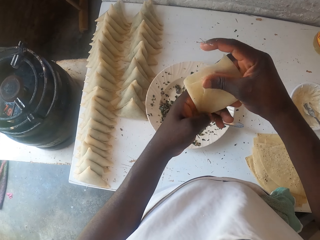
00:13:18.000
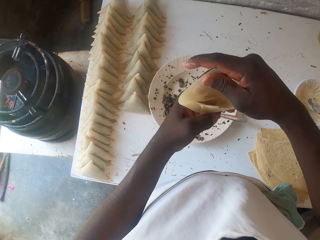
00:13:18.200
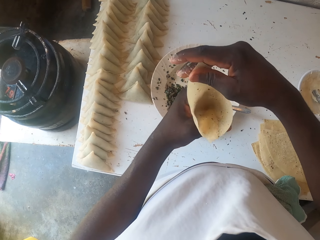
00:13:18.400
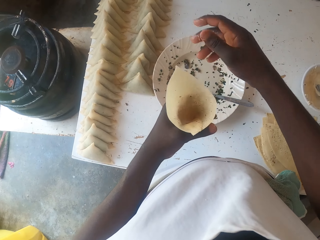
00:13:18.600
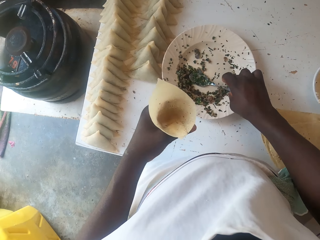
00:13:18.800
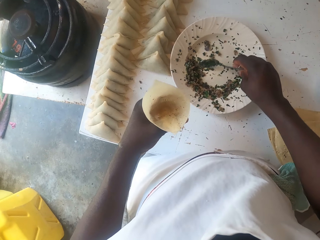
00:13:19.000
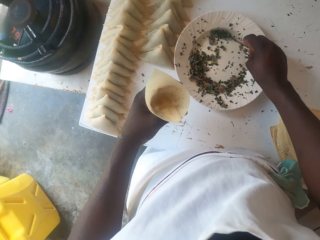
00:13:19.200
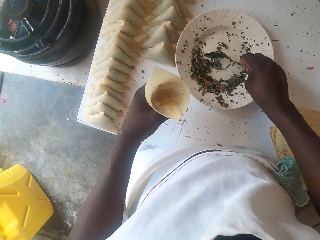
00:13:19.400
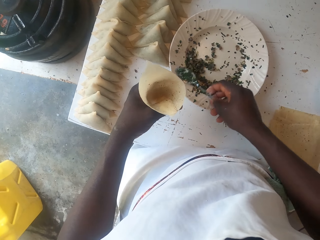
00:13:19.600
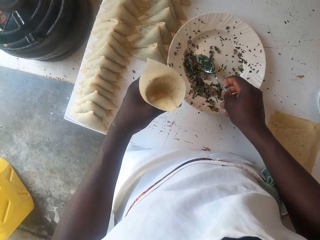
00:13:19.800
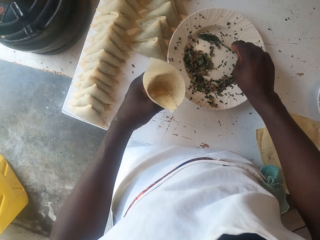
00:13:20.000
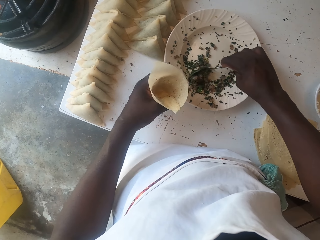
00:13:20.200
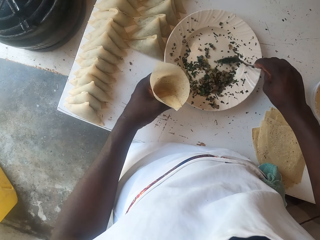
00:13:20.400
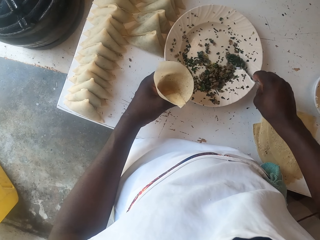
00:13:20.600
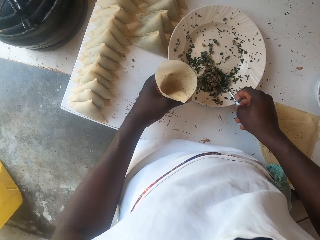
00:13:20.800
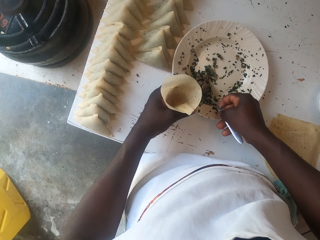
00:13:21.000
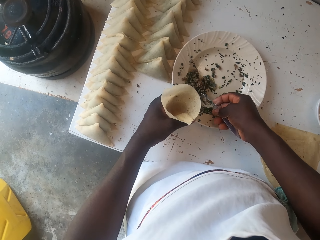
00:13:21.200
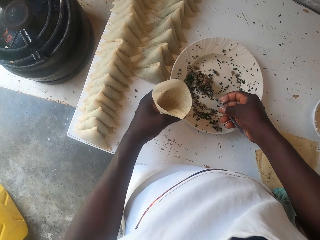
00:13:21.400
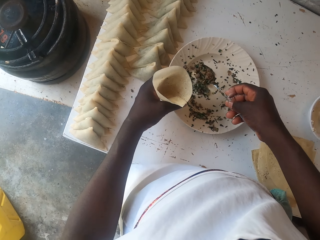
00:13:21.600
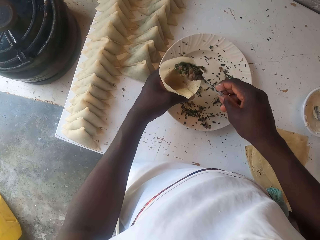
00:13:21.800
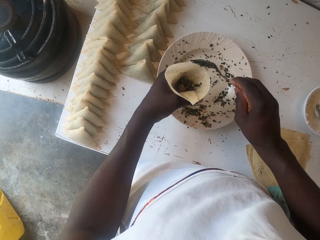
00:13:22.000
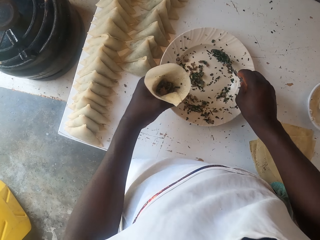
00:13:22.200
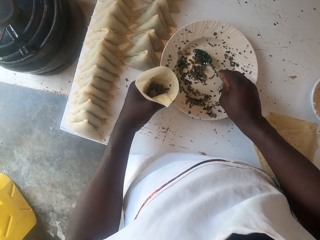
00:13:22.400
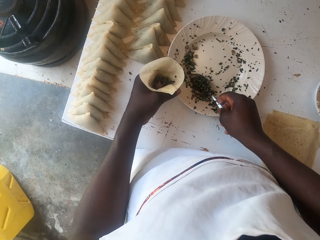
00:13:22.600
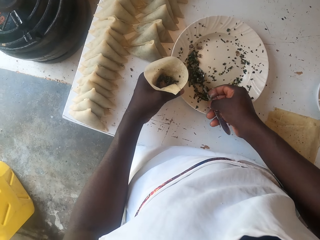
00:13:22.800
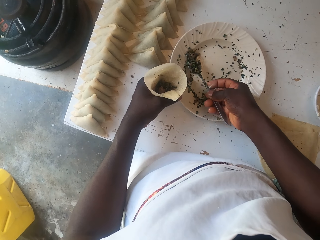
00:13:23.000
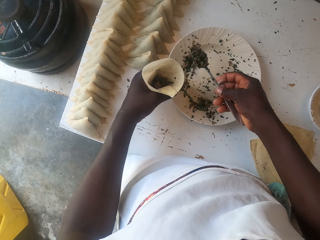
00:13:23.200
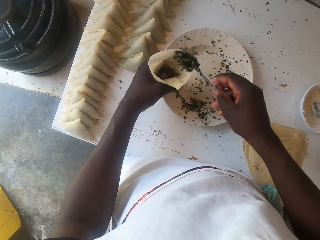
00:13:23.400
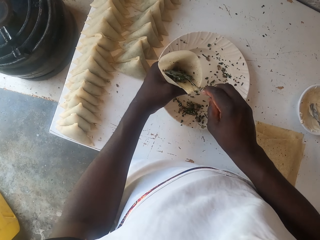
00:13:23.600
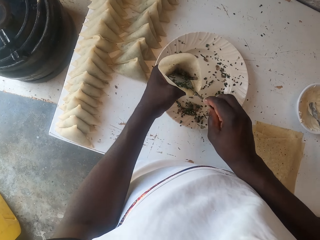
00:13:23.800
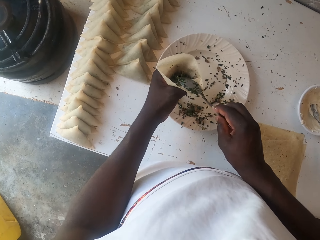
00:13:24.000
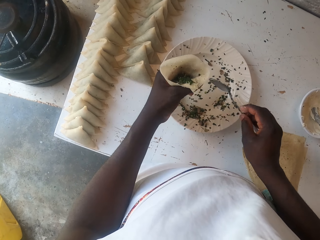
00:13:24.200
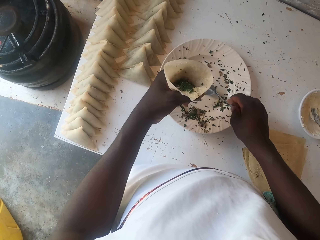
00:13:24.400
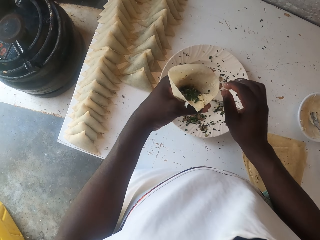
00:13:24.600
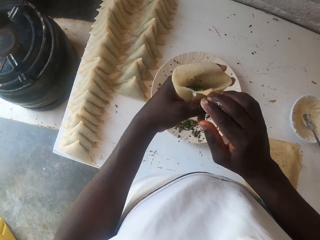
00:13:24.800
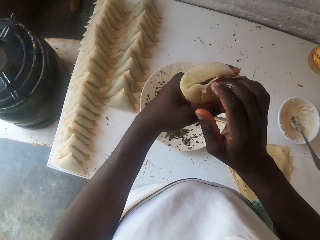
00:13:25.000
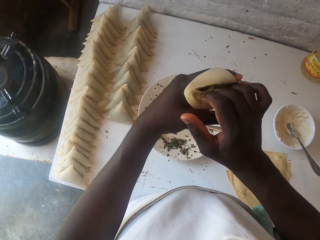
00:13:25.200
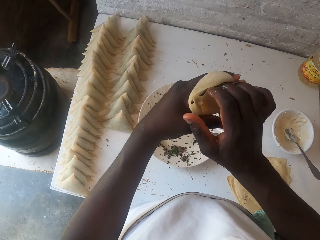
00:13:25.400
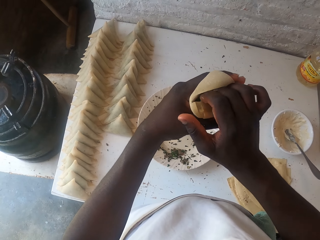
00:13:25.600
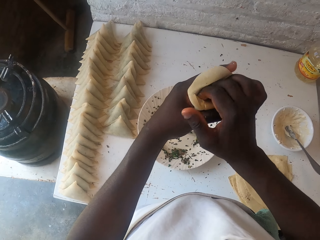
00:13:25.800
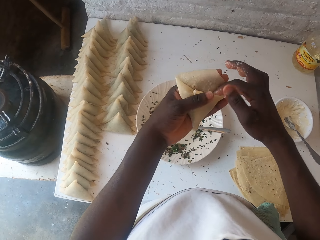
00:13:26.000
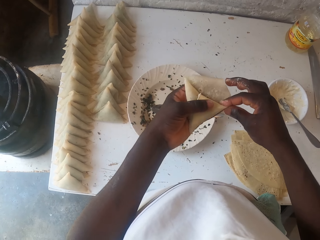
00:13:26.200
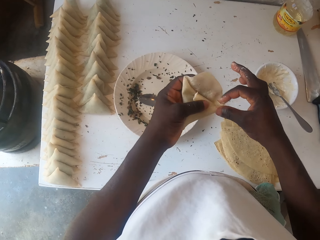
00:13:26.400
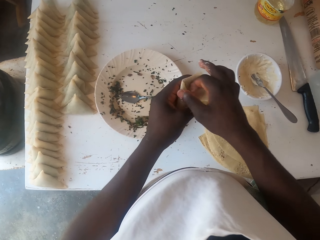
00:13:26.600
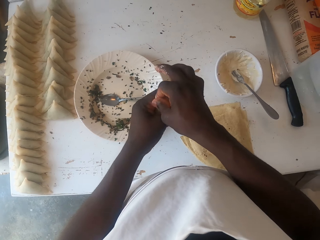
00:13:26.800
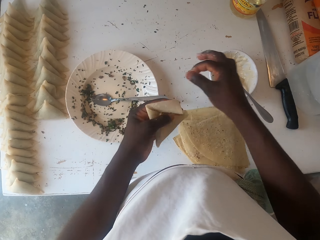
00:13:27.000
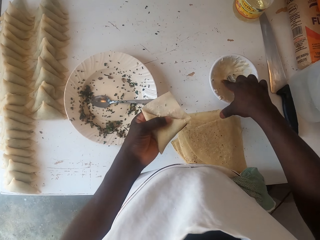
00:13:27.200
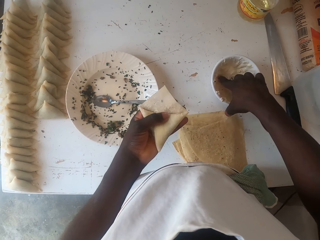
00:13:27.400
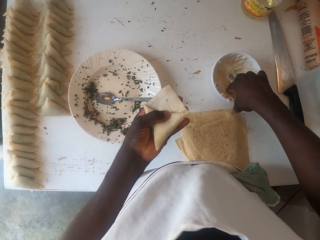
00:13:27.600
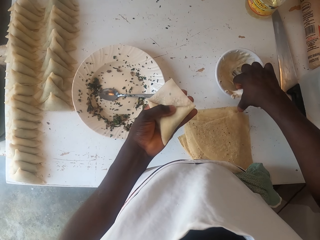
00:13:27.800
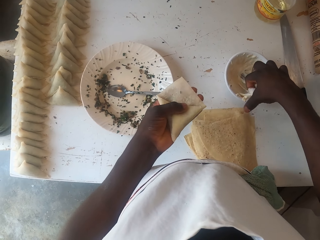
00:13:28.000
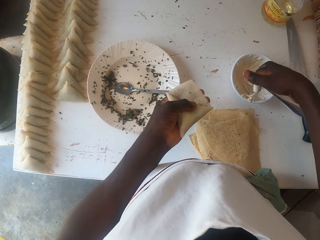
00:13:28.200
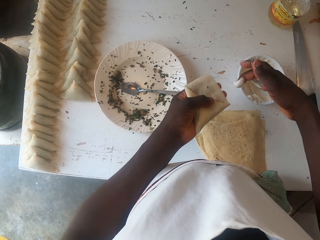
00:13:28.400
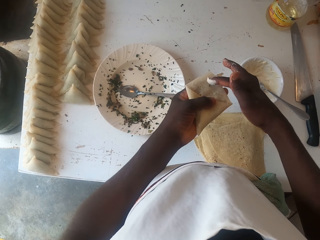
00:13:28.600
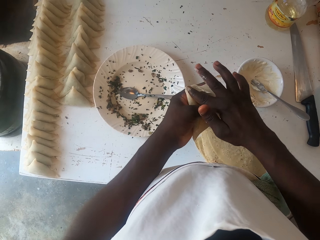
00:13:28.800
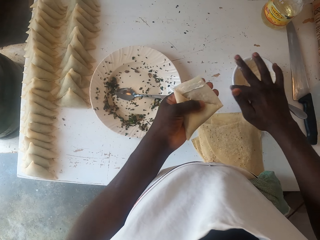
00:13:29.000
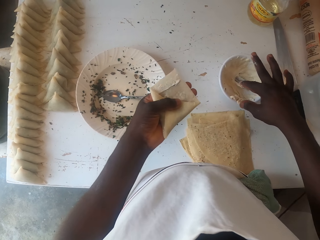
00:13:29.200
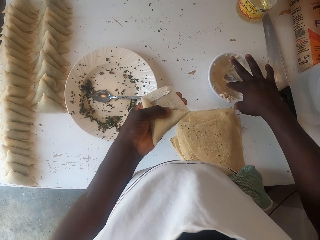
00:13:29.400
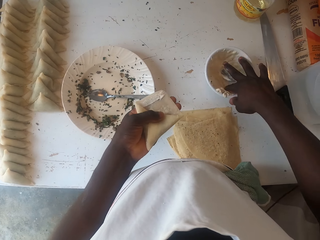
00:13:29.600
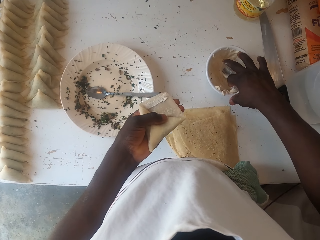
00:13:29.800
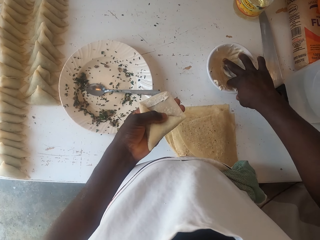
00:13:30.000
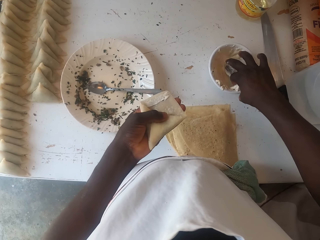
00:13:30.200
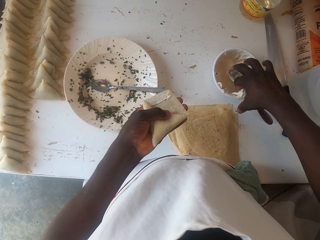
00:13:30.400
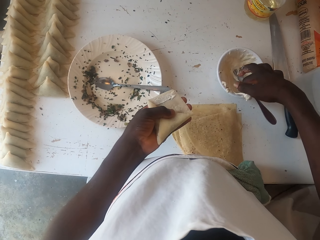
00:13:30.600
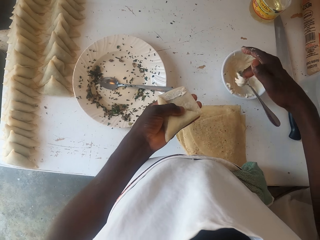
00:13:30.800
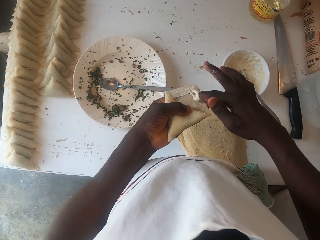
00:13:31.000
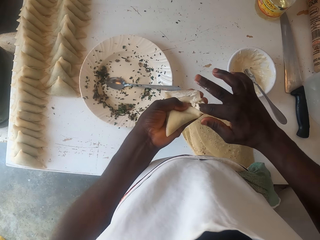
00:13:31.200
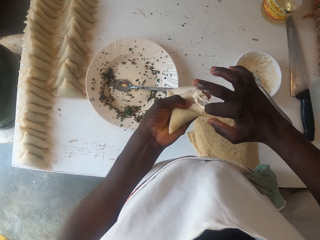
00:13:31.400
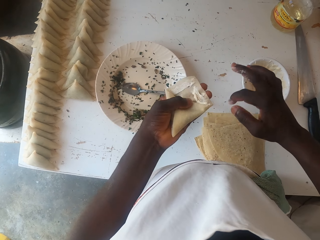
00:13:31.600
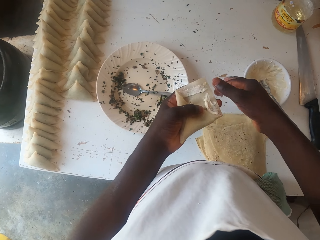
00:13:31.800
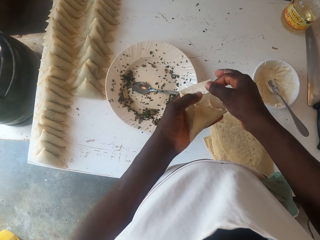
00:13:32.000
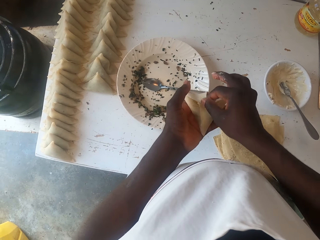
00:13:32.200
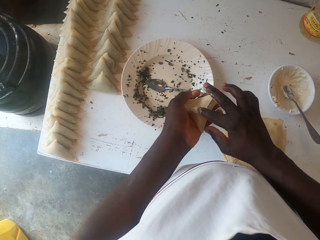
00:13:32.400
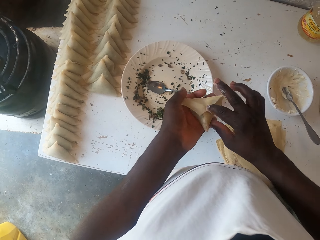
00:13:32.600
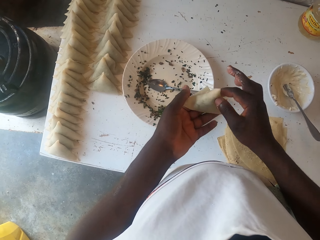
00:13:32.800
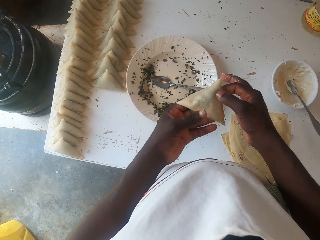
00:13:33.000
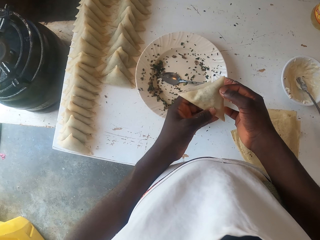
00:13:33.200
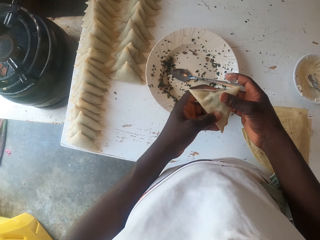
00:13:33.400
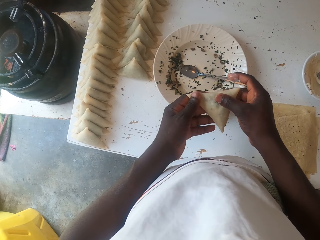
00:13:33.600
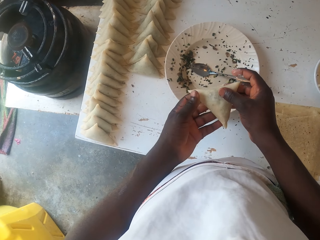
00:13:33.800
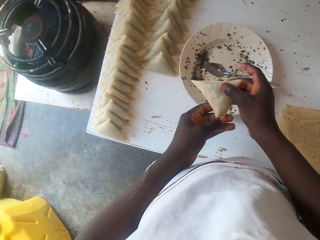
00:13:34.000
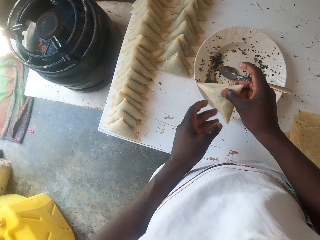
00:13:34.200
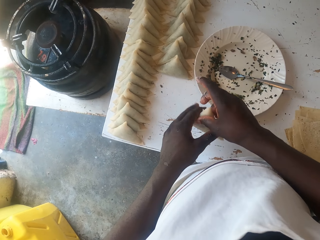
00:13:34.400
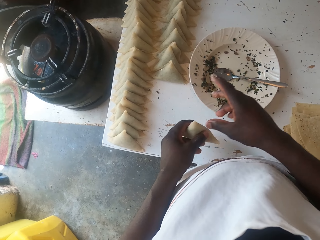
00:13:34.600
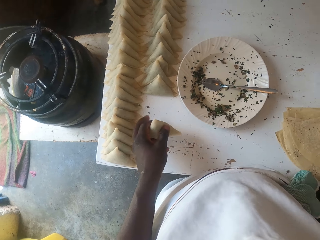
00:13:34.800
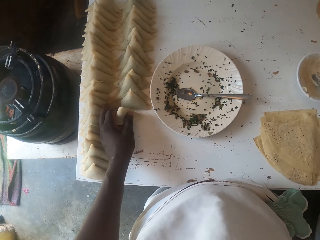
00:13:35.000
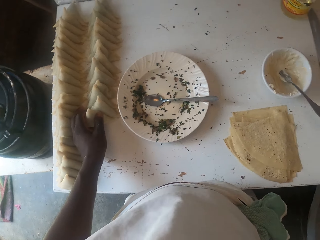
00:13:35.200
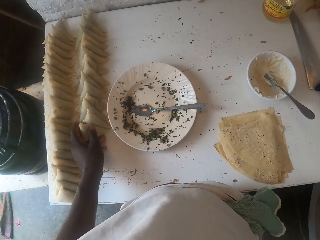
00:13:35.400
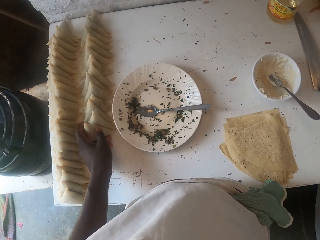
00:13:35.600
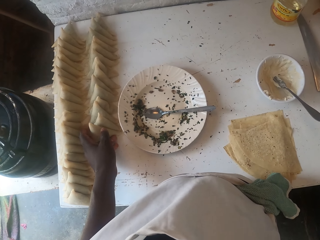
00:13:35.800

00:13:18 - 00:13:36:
The camera wearer folds the dough. They hold the dough. They collect the green grams with a spoon. They take the green grams with the spoon. They put the green grams in the dough. They take the green grams with the spoon. They put the green grams in the dough. They put the spoon in the dish. They fold the dough. They take the liquid dough. They smear the liquid dough on the dough. They take the liquid dough. They smear the liquid dough on the dough. They fold the dough. They put the dough down. They put the right hand aside.
